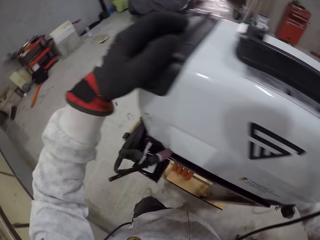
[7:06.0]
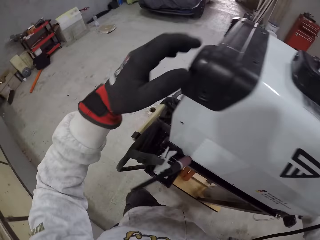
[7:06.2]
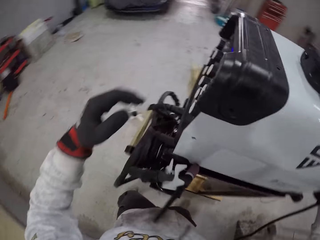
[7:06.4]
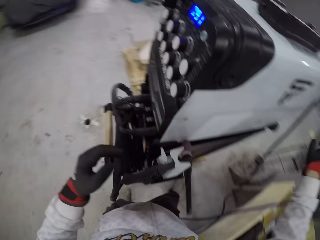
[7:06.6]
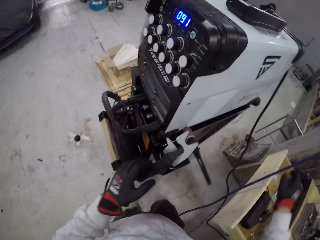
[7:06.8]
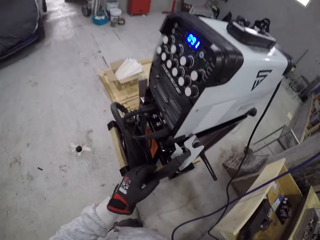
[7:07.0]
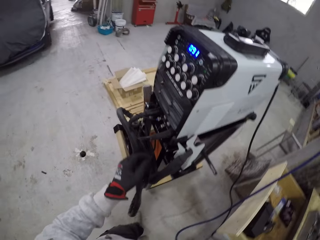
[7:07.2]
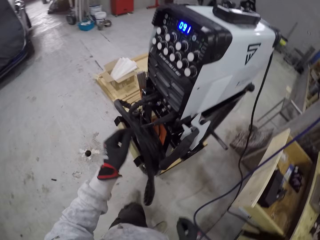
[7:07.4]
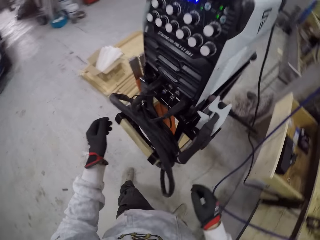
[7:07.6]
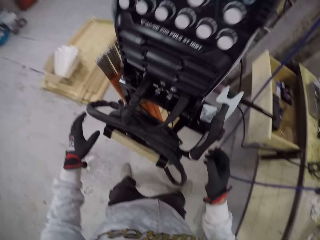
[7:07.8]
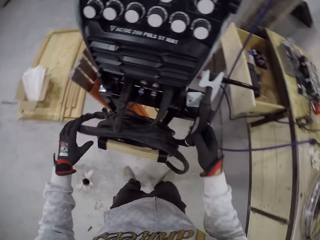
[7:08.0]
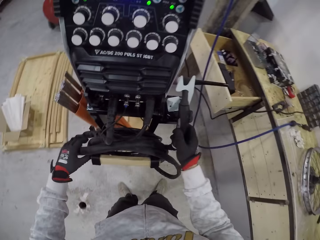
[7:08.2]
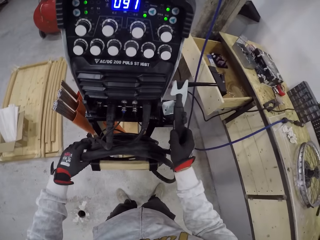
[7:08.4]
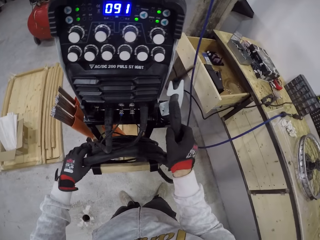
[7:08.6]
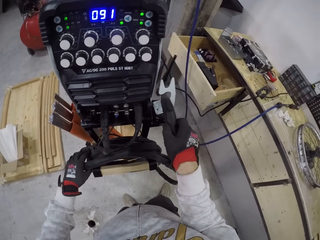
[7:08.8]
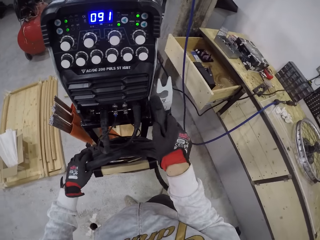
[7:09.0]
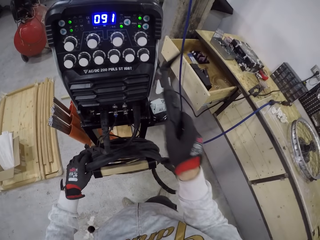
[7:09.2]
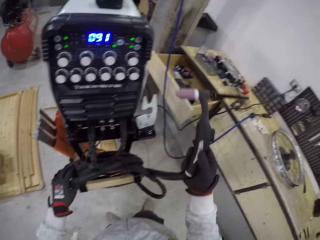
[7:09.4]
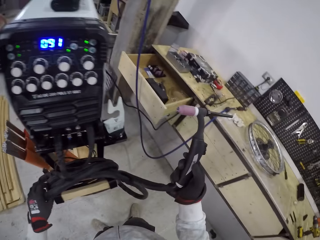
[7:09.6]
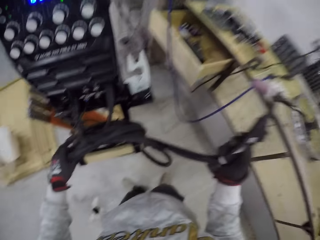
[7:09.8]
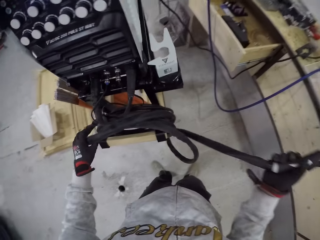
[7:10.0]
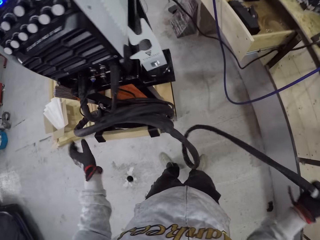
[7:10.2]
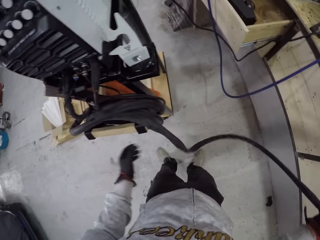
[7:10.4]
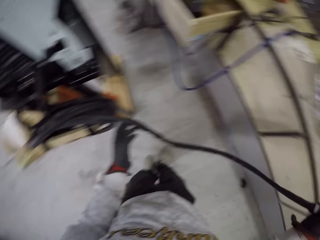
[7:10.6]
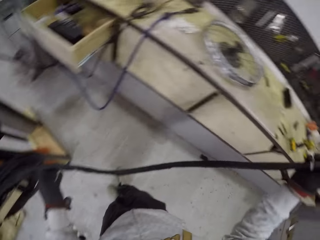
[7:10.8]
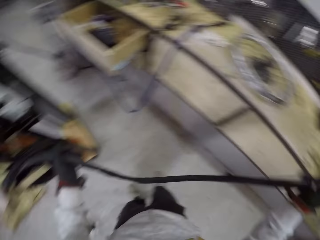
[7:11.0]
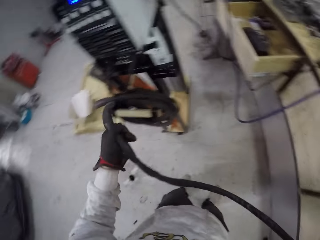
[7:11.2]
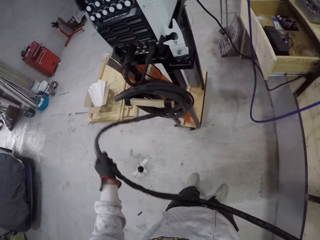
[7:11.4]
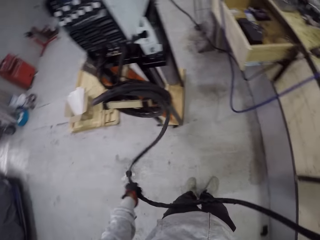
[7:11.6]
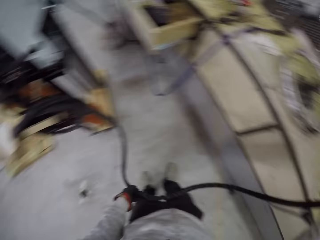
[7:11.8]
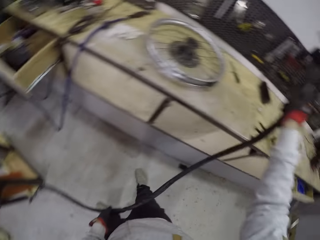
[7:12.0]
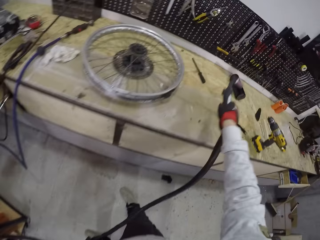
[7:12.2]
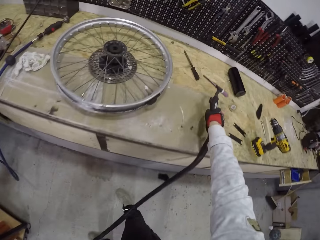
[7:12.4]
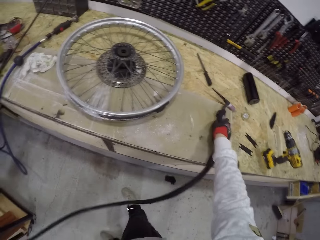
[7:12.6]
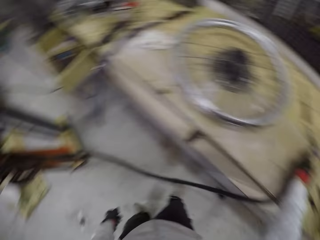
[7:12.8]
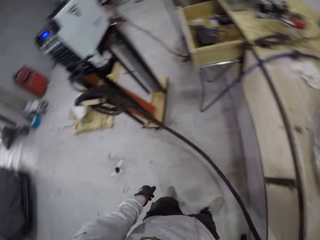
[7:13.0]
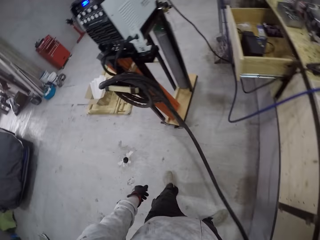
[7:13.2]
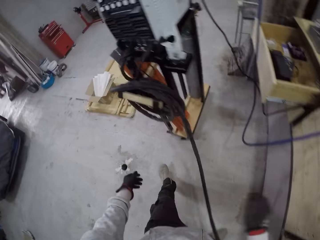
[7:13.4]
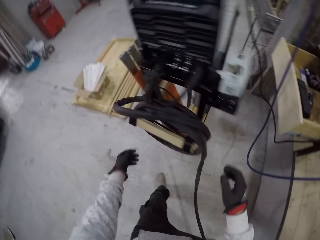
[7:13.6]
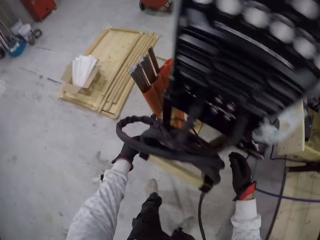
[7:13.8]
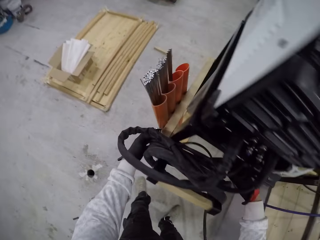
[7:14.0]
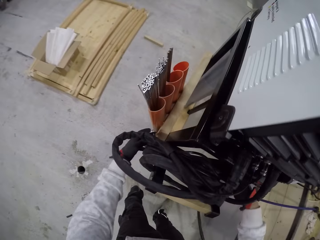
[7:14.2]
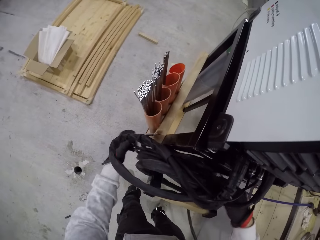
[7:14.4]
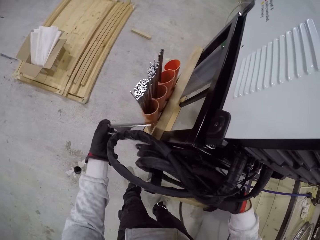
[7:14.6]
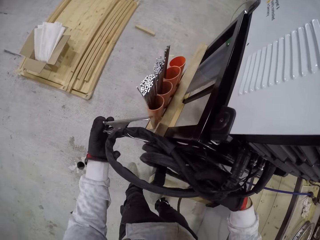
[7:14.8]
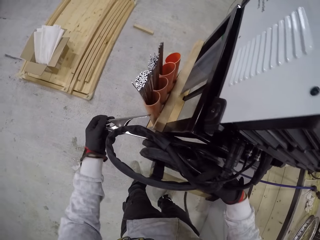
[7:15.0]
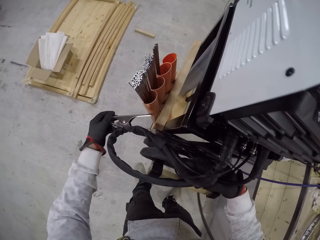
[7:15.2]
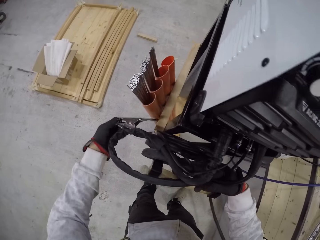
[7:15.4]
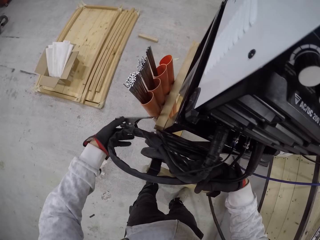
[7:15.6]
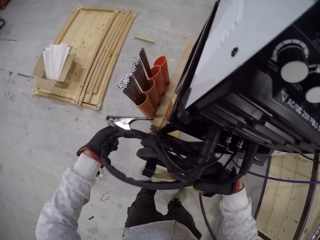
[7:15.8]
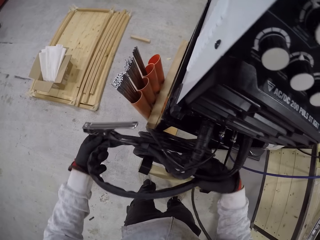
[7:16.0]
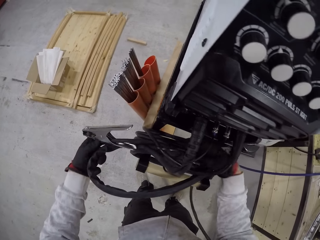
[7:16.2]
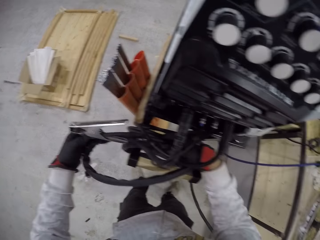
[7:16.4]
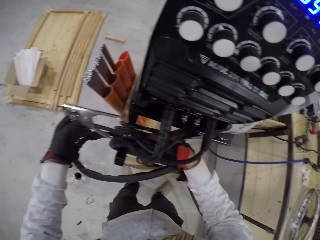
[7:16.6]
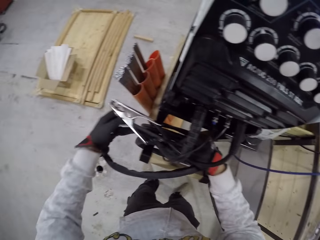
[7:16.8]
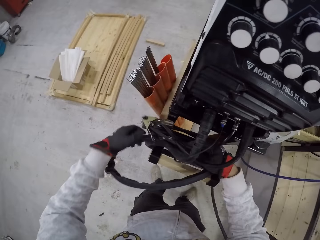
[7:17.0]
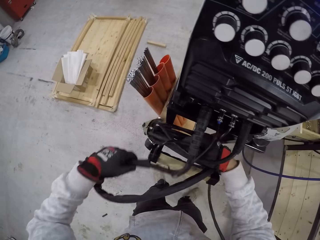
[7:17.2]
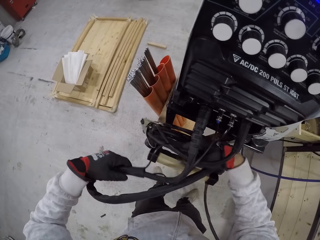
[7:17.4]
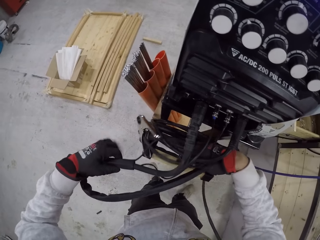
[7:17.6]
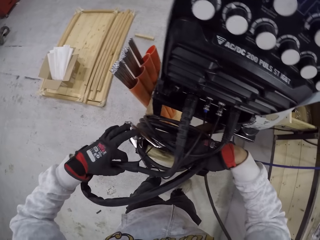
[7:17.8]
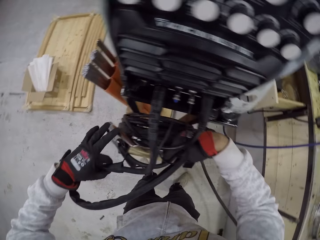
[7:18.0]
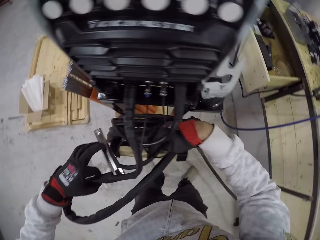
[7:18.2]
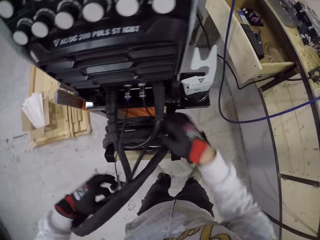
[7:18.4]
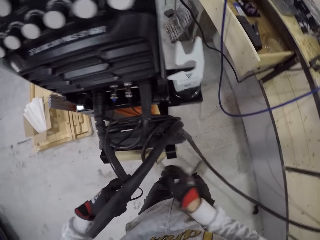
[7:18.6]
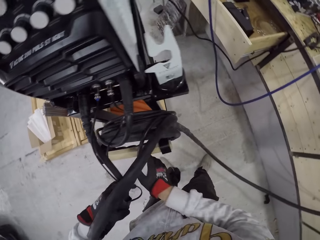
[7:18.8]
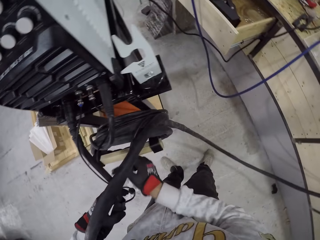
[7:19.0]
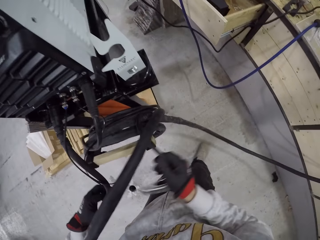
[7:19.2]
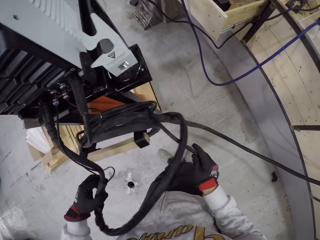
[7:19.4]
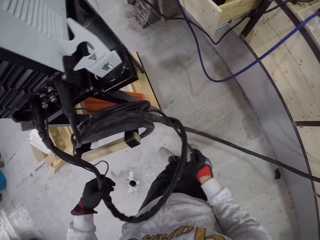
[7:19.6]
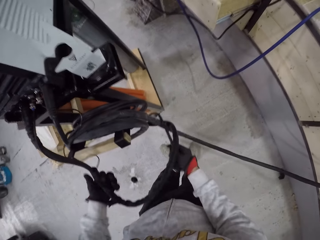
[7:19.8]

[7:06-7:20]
The camera wearer holds the welder. He picks up a wired welding bit with both hands. He pulls the cable. He drops the wired welding bit on the countertop with his right hand. He holds the cable. He picks up a jumper cable with both hands.

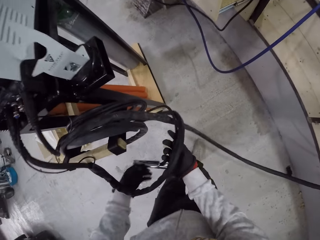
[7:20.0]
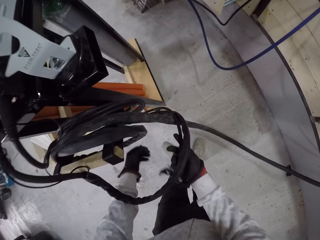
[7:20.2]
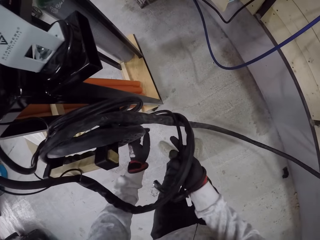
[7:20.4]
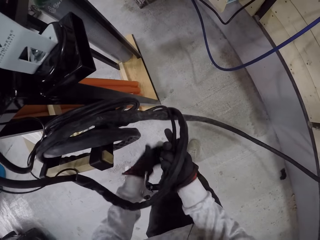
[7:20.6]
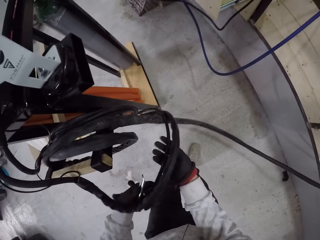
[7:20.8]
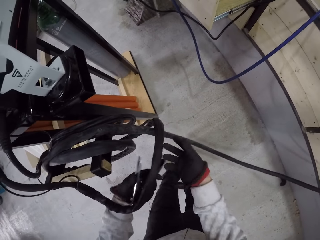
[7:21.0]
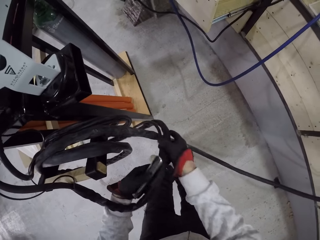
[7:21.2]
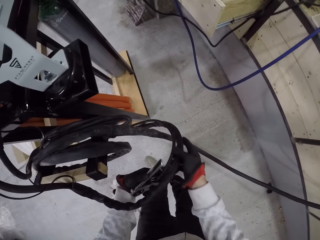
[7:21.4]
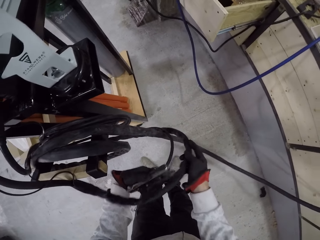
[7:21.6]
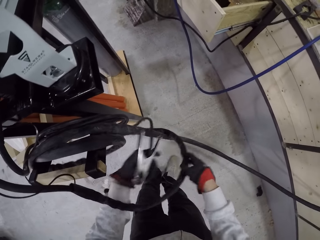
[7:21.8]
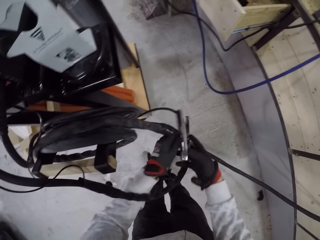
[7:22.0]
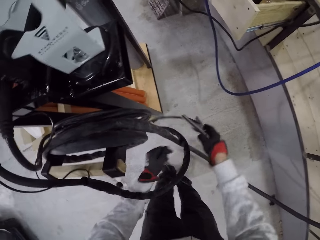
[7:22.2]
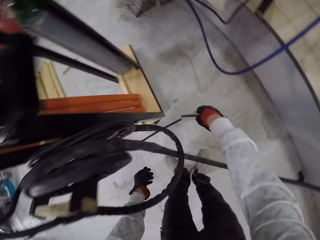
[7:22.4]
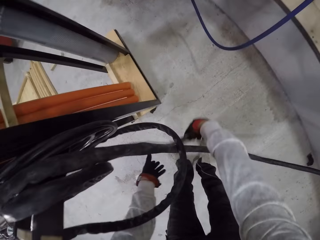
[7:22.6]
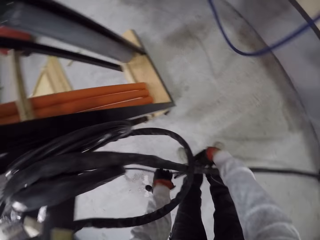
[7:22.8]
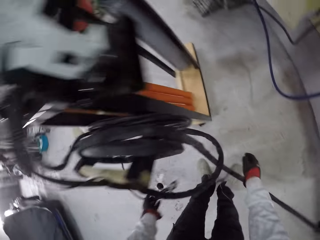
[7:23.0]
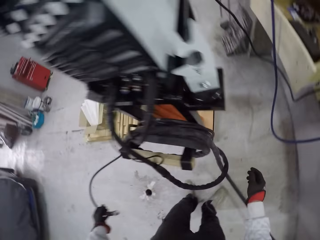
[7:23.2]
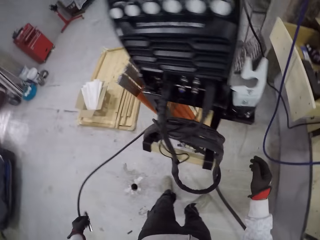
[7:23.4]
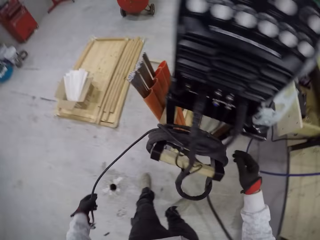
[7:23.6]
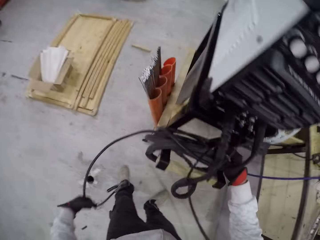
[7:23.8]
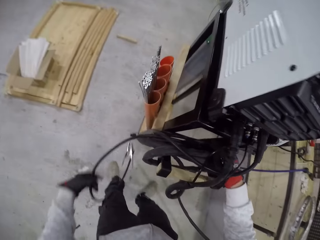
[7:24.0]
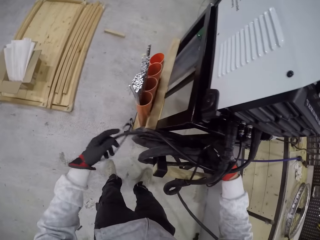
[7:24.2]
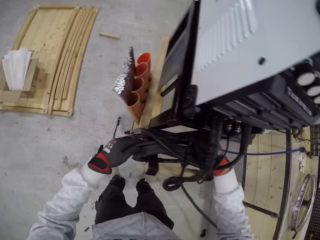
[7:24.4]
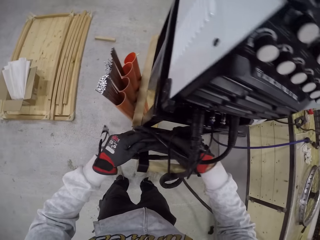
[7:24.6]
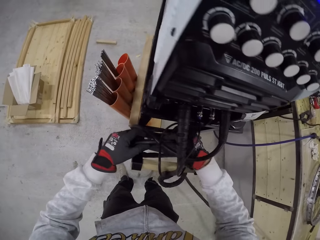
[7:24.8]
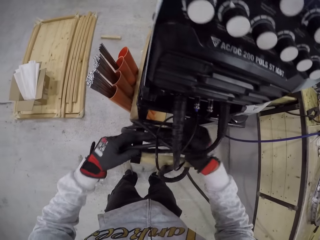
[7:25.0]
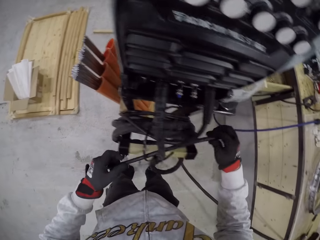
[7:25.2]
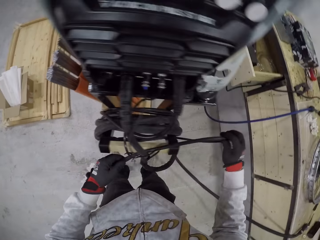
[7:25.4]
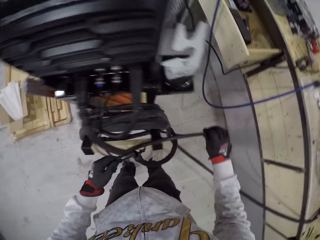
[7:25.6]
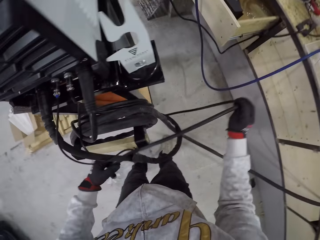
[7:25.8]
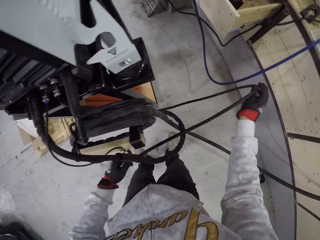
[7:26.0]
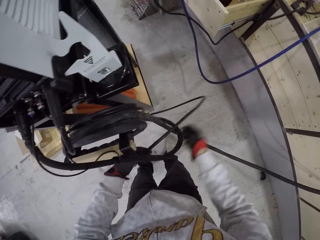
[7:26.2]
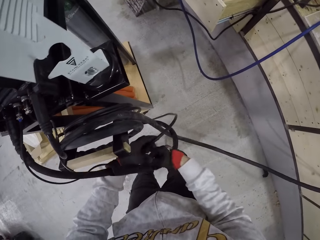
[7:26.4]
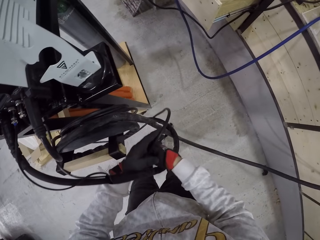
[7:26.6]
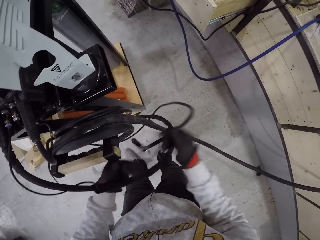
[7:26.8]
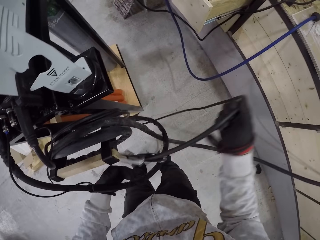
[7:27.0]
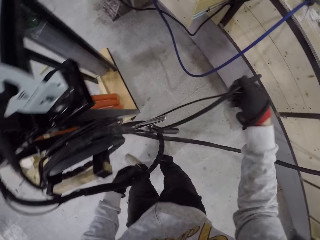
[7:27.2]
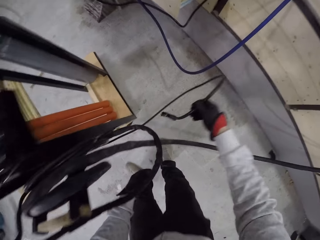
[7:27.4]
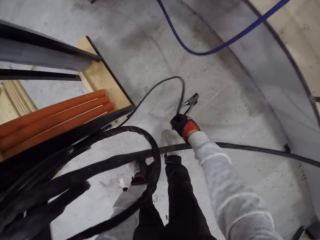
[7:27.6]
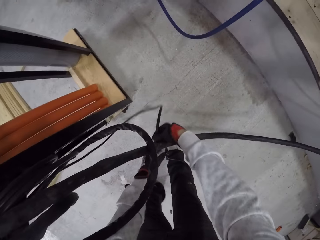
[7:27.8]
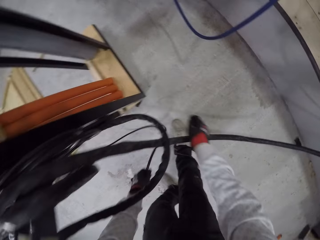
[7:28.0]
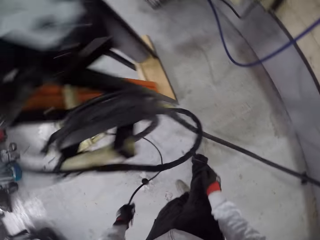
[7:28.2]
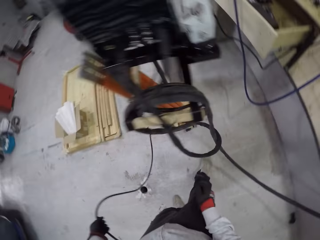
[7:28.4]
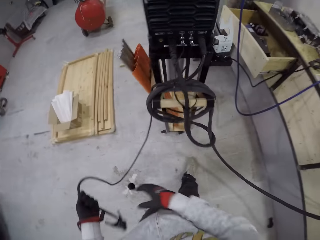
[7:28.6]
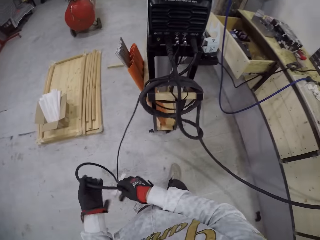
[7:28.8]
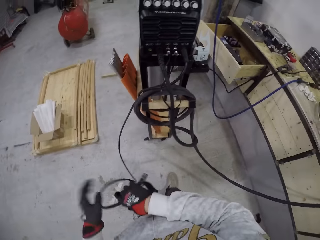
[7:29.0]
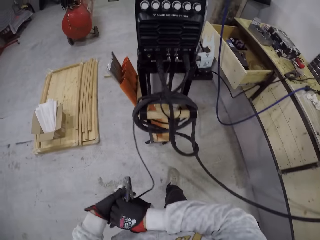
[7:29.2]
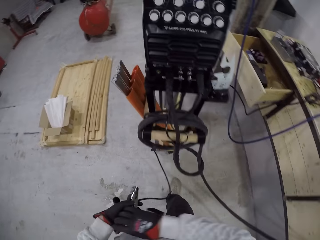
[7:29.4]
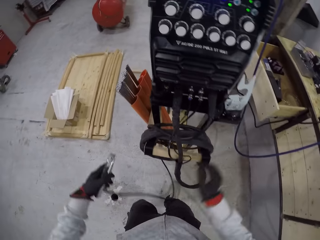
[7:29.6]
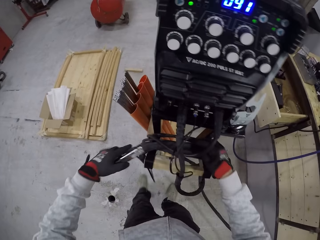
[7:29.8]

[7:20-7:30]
The camera wearer untangles the jumper cable with both hands.
